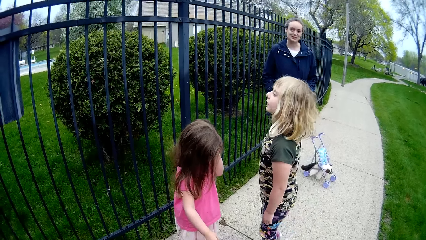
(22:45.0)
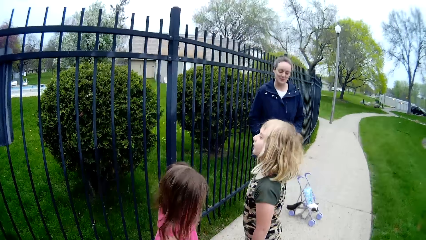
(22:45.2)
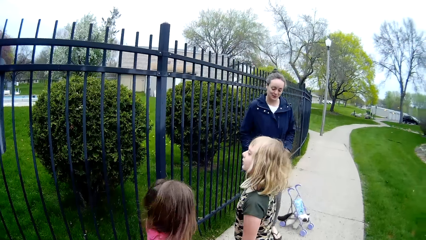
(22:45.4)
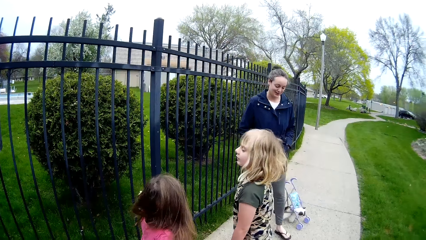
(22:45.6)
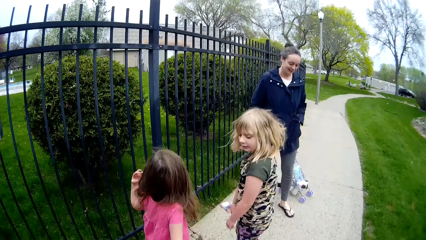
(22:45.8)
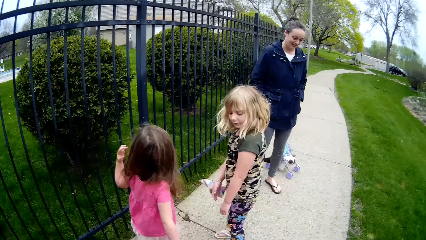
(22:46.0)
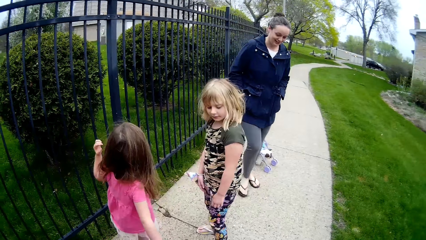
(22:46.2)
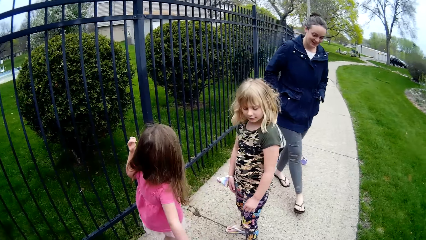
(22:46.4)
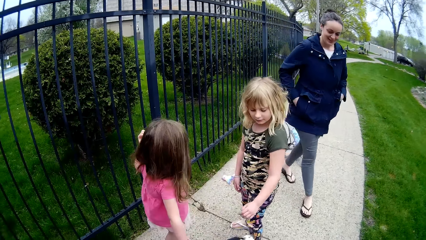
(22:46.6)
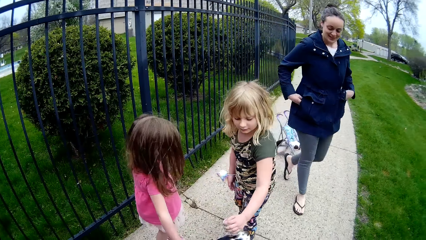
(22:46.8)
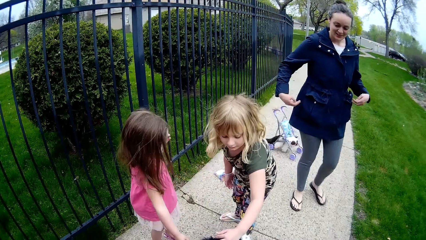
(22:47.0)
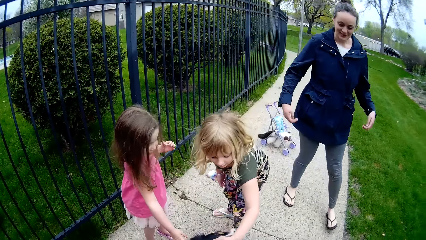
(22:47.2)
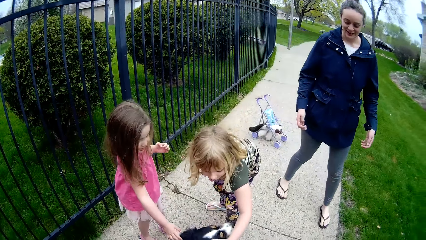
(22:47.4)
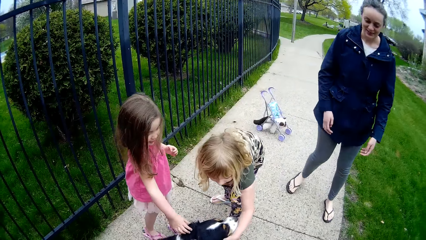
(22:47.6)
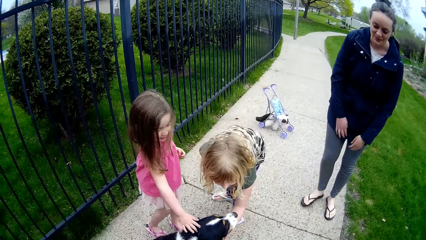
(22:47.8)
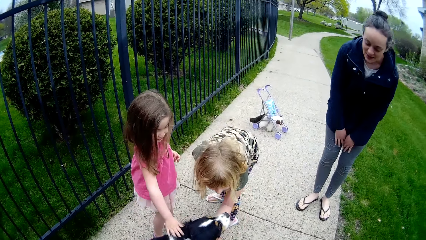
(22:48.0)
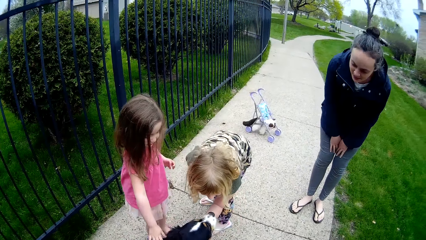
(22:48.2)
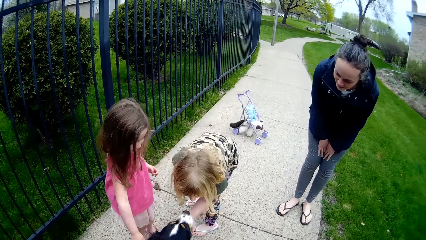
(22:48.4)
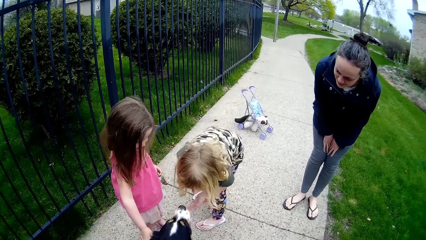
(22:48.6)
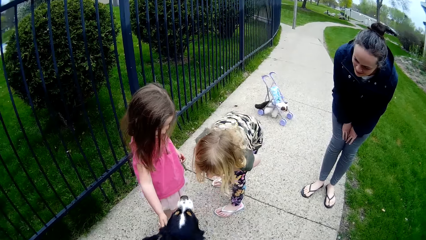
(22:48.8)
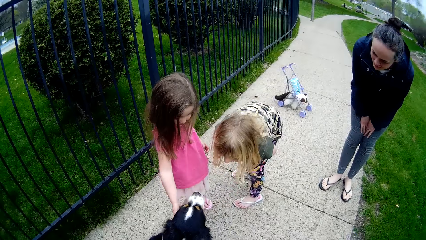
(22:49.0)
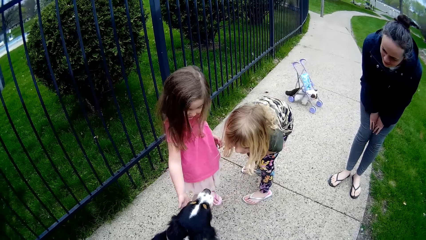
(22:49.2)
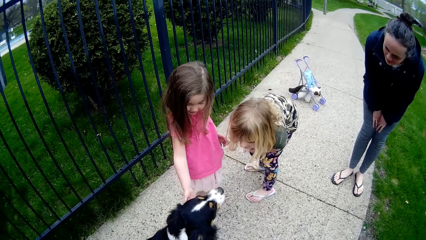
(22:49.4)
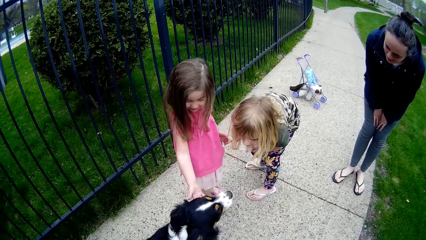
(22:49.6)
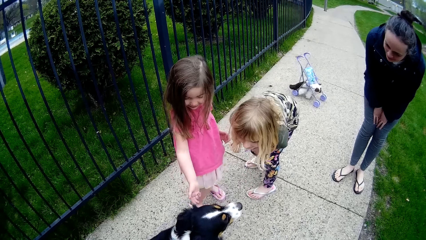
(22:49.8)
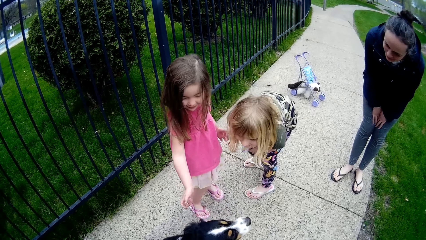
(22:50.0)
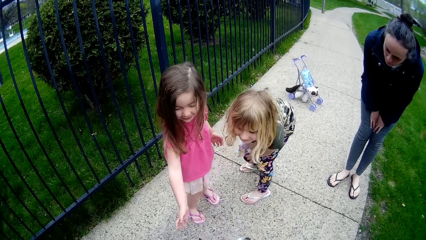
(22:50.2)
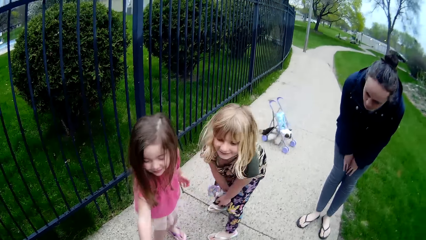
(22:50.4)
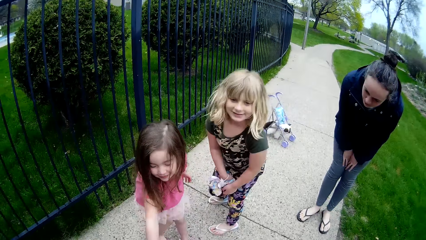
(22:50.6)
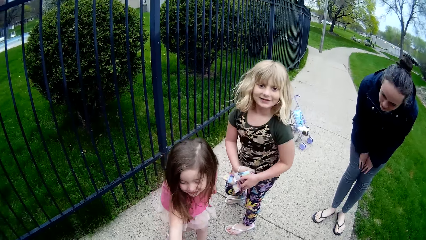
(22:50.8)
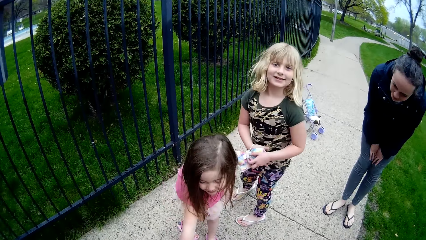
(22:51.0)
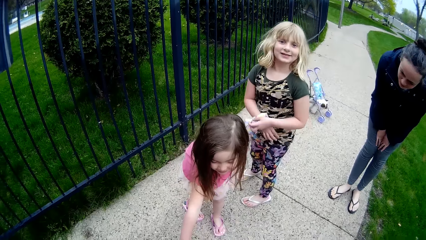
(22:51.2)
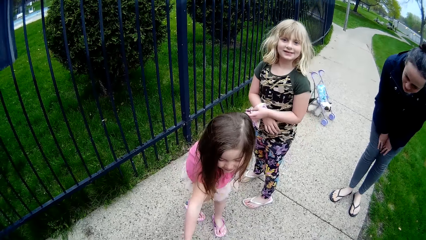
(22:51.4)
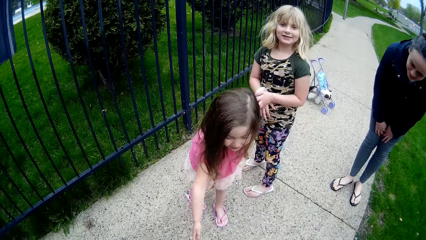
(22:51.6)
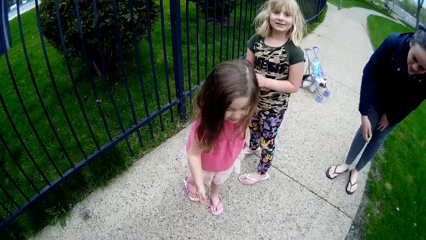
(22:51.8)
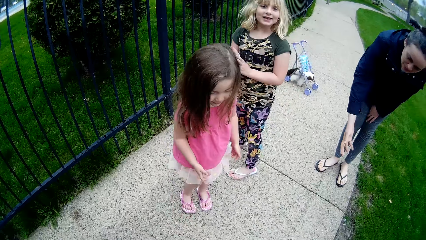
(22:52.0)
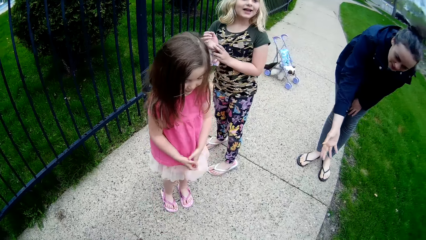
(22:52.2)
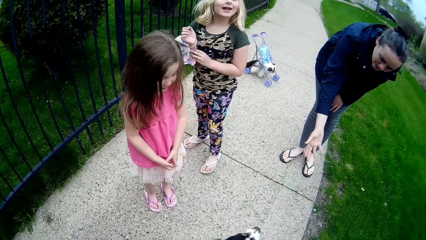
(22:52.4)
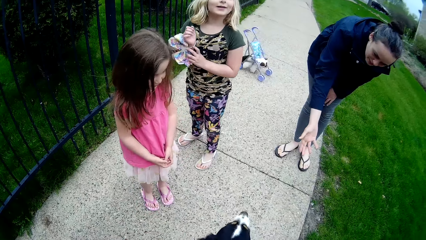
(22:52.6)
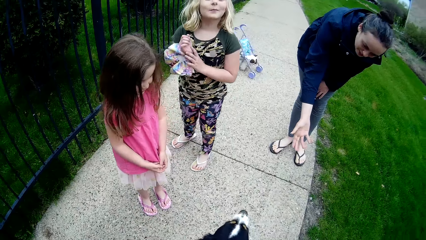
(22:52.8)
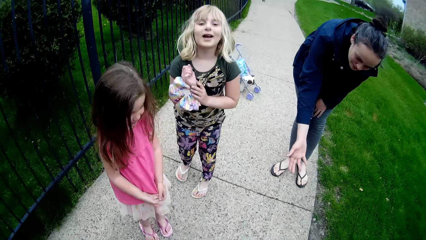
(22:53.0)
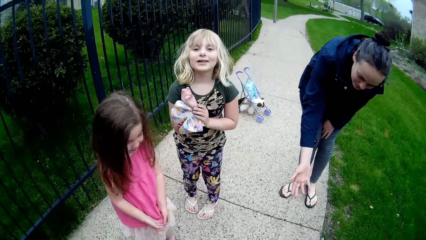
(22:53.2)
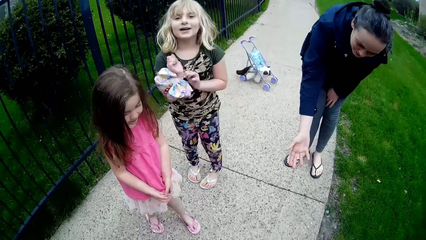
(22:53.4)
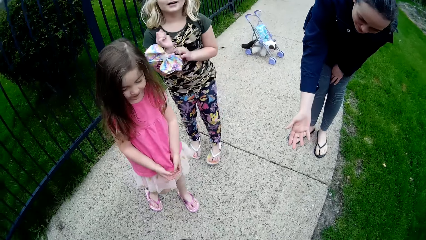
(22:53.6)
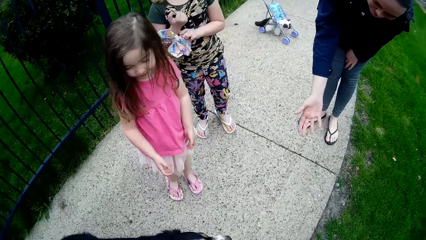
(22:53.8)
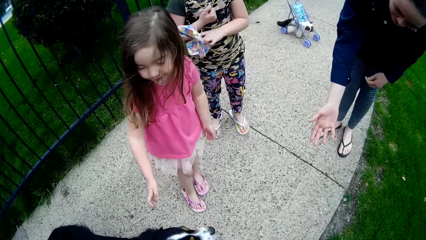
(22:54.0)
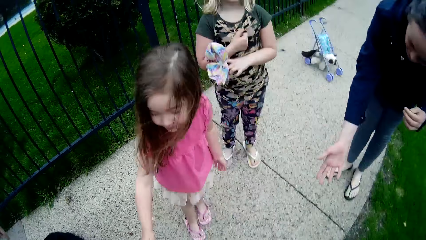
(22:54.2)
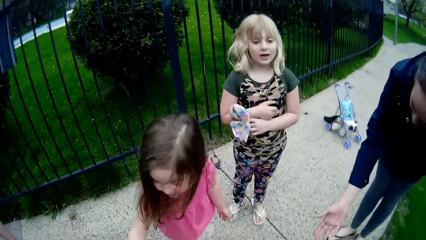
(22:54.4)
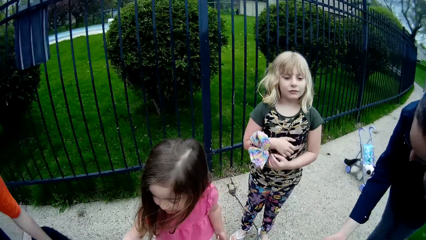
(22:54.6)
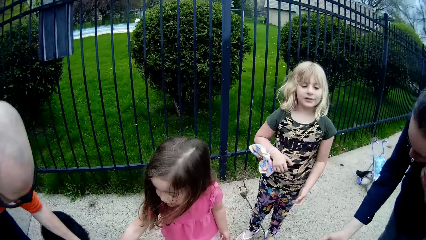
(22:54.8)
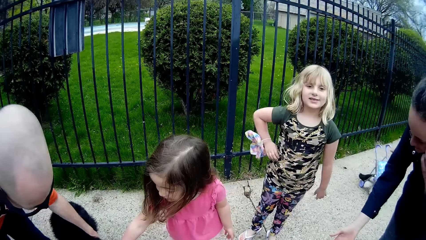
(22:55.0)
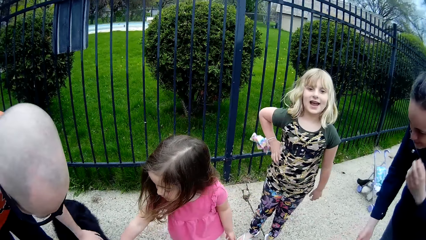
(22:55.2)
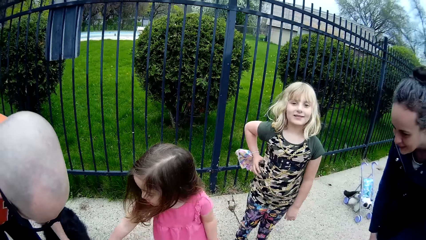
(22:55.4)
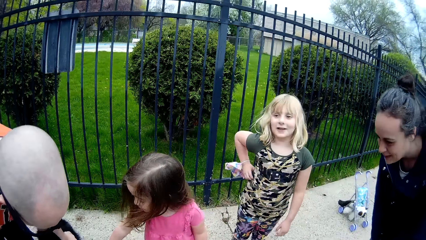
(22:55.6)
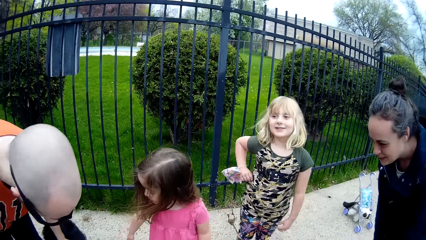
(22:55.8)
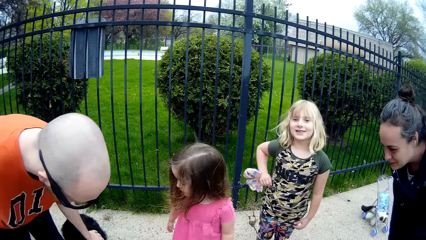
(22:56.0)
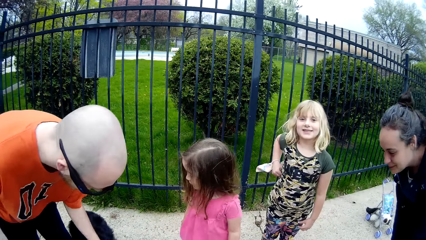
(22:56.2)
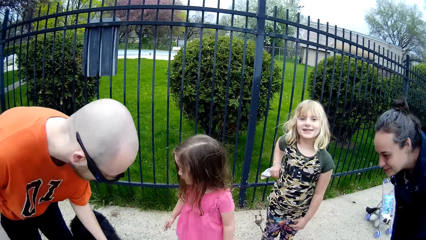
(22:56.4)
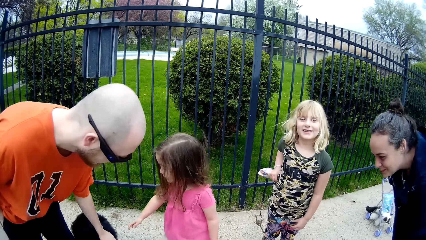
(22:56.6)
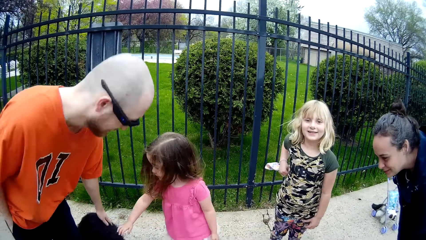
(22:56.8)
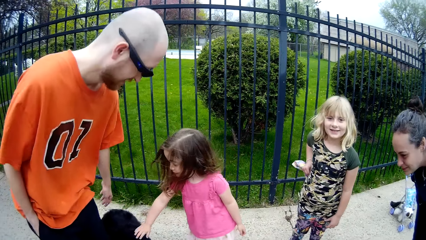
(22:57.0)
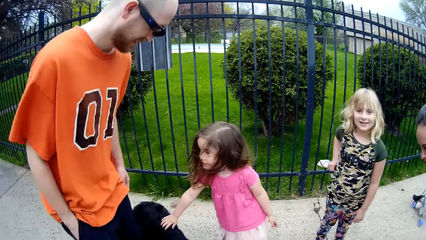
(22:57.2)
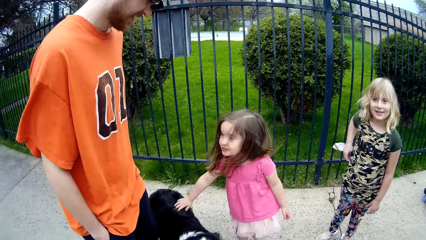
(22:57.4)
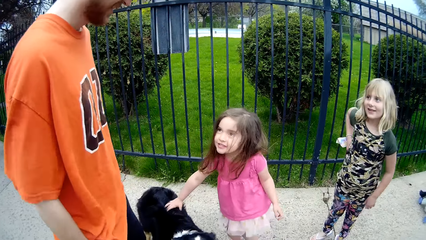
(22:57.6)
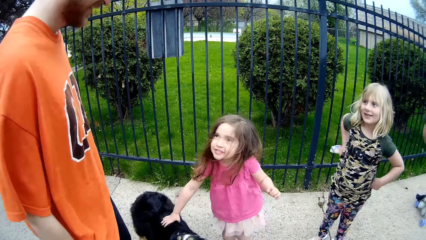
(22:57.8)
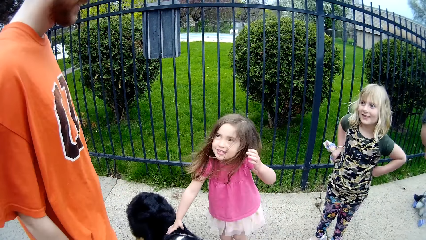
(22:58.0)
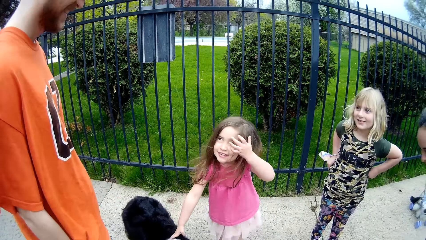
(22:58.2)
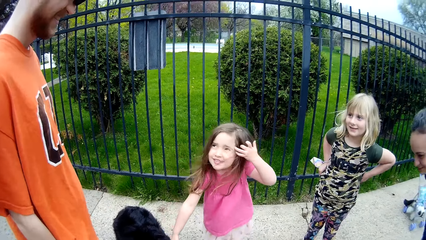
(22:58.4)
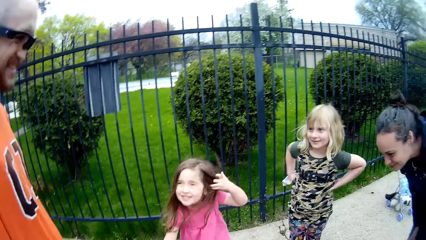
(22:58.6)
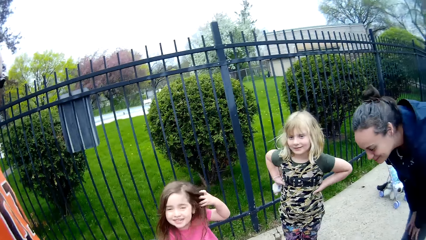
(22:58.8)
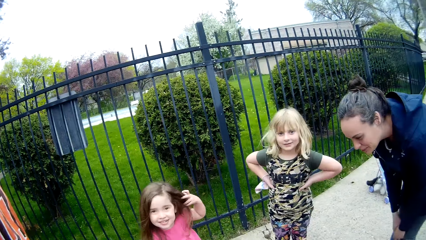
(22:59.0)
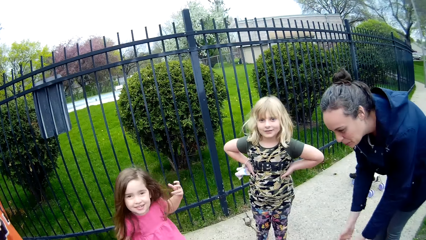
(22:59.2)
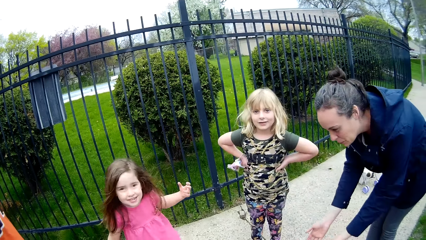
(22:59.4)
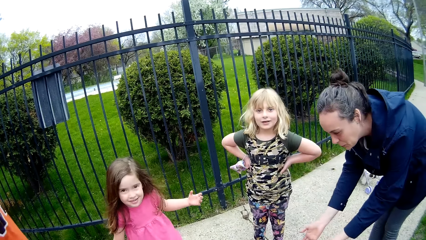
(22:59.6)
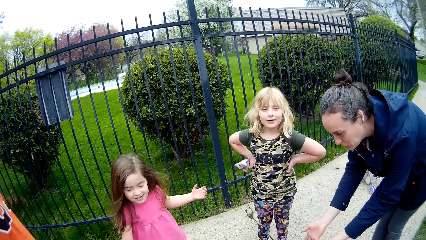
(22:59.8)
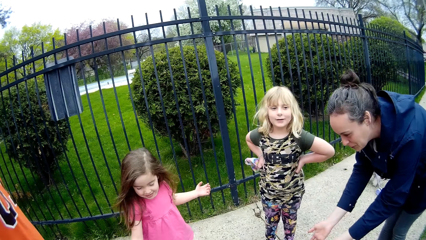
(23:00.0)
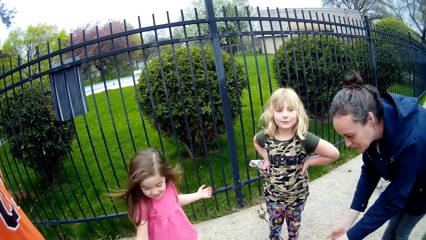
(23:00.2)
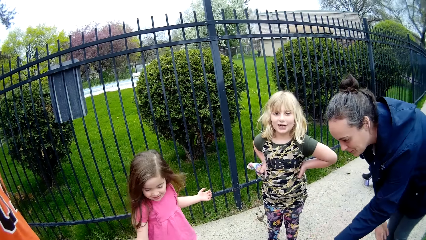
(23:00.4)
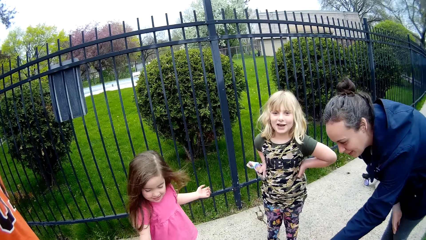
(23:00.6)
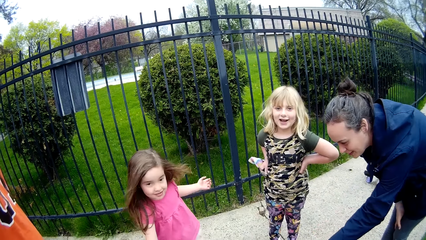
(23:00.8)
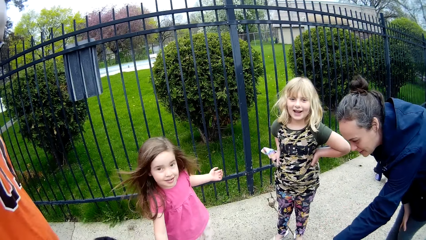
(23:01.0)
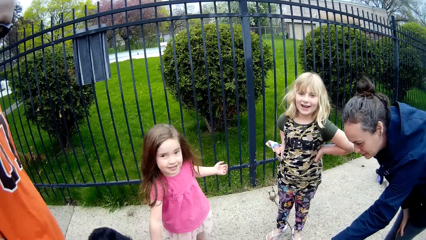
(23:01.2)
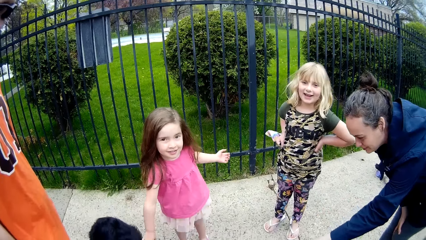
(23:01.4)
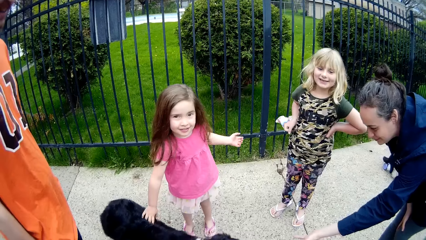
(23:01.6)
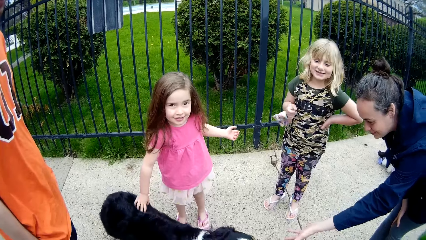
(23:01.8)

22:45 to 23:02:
A lady walks towards the dog and bends near the dog. A girl touches the dog with her right hand. A man touches the dog with his left hand. The camera wearer looks around.
